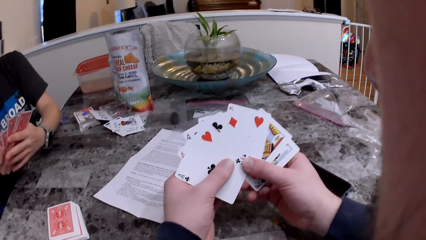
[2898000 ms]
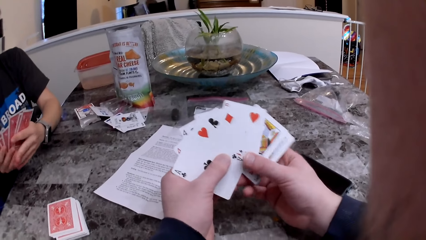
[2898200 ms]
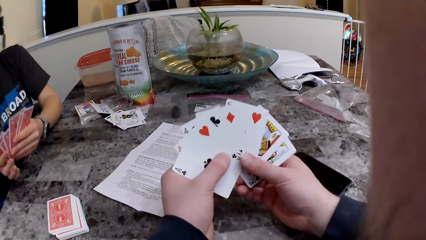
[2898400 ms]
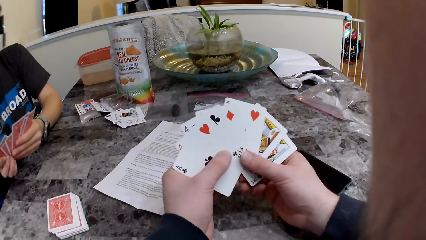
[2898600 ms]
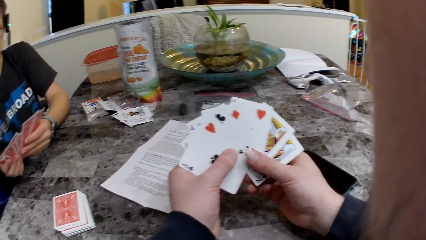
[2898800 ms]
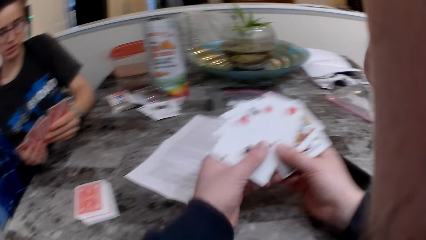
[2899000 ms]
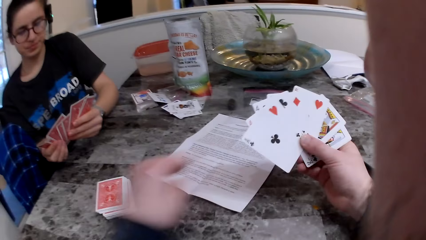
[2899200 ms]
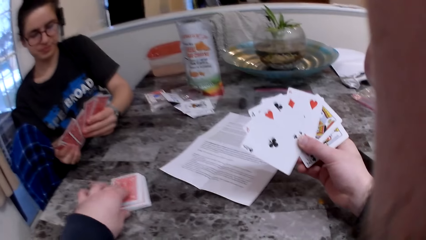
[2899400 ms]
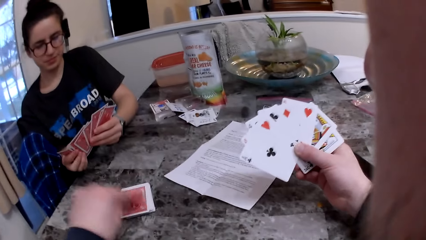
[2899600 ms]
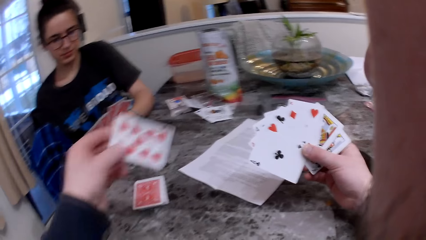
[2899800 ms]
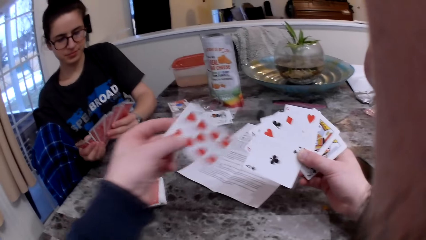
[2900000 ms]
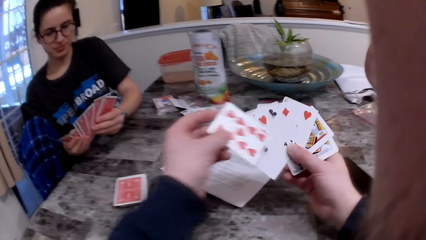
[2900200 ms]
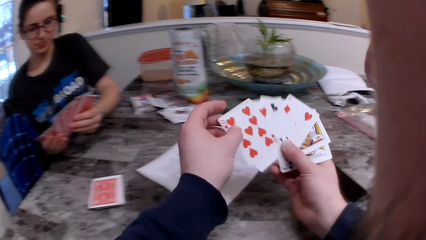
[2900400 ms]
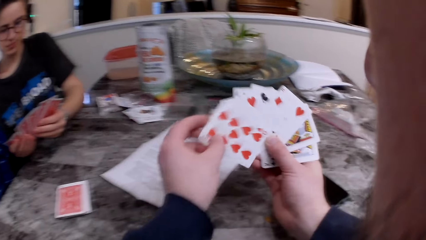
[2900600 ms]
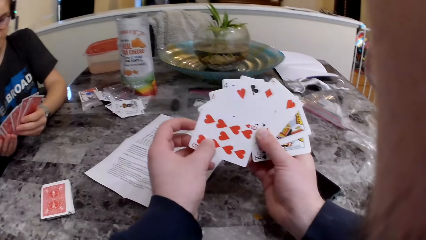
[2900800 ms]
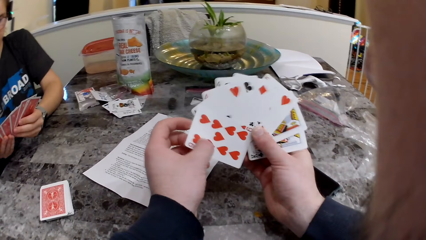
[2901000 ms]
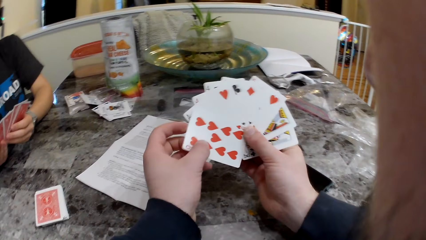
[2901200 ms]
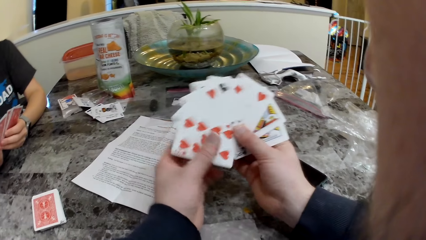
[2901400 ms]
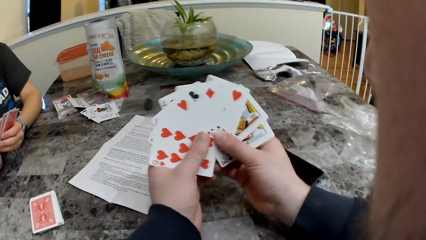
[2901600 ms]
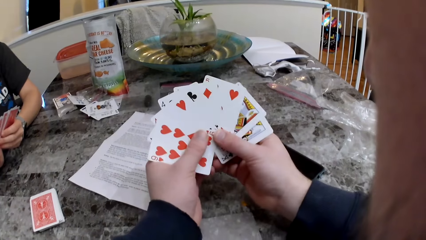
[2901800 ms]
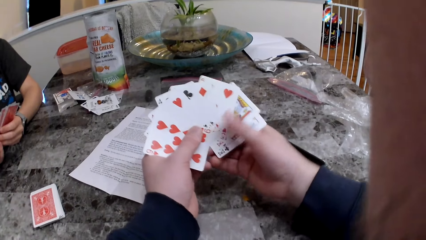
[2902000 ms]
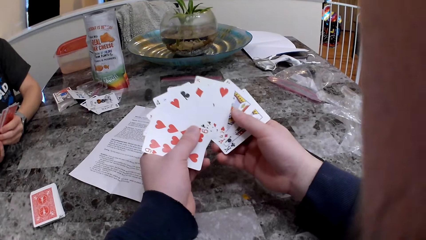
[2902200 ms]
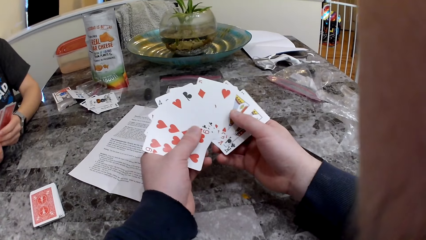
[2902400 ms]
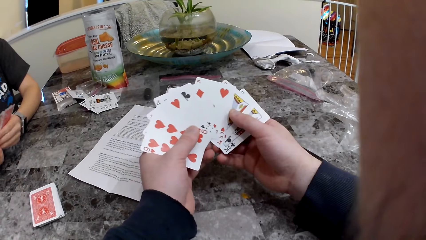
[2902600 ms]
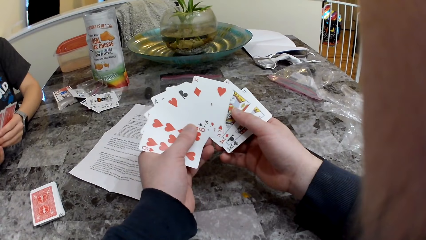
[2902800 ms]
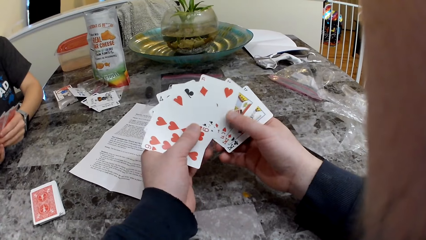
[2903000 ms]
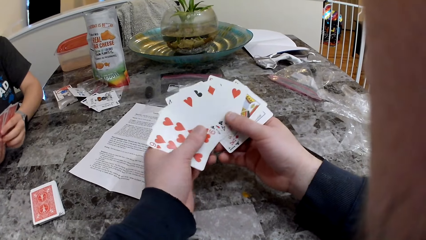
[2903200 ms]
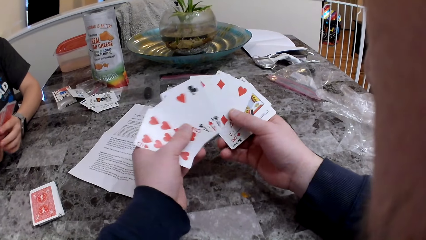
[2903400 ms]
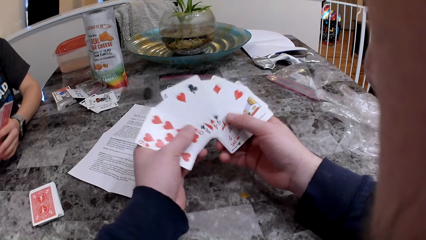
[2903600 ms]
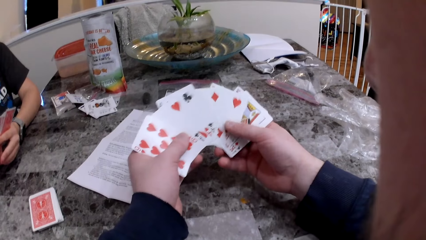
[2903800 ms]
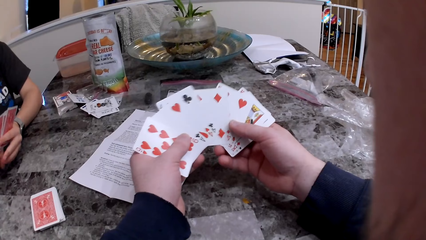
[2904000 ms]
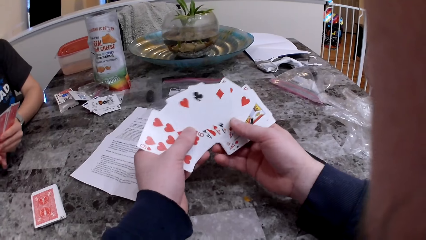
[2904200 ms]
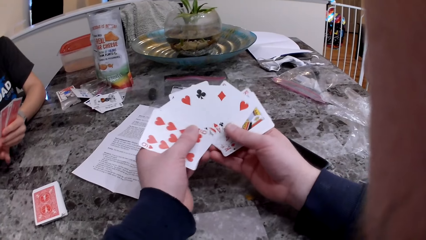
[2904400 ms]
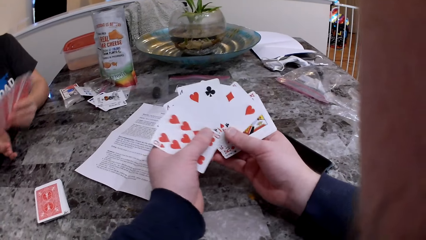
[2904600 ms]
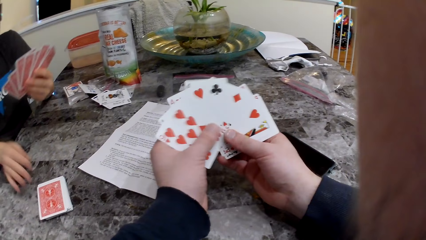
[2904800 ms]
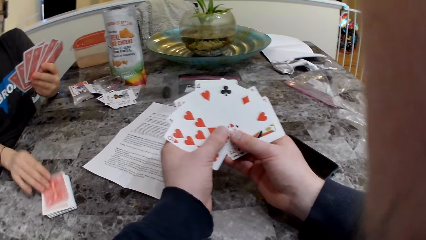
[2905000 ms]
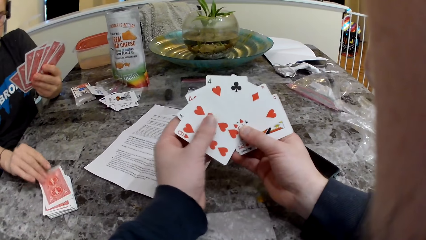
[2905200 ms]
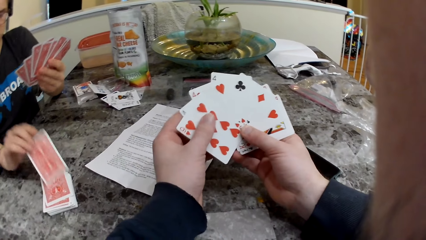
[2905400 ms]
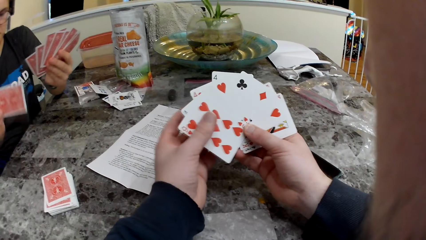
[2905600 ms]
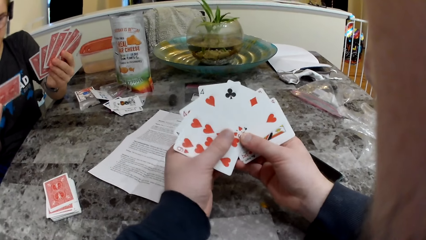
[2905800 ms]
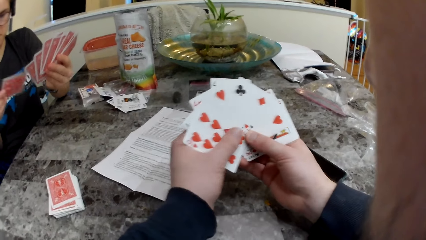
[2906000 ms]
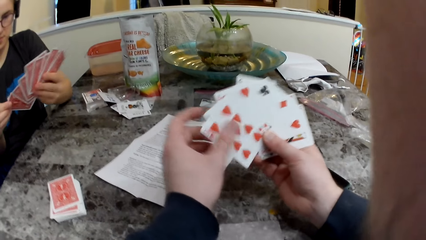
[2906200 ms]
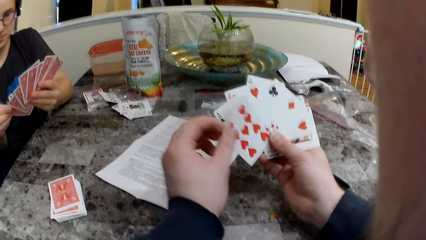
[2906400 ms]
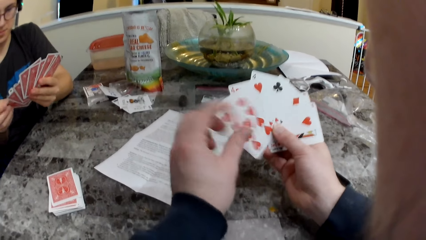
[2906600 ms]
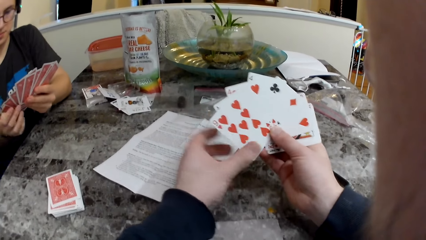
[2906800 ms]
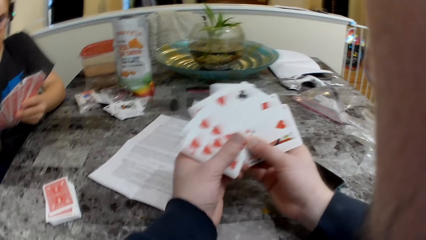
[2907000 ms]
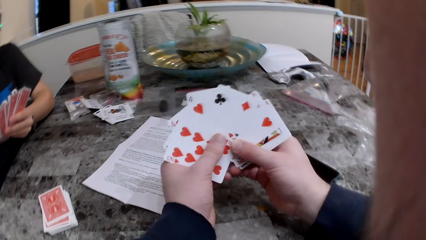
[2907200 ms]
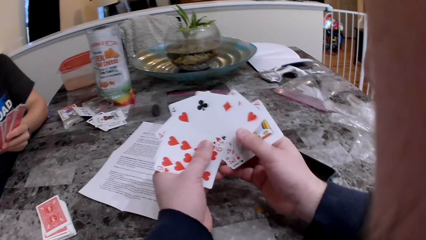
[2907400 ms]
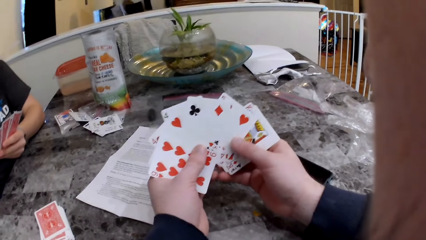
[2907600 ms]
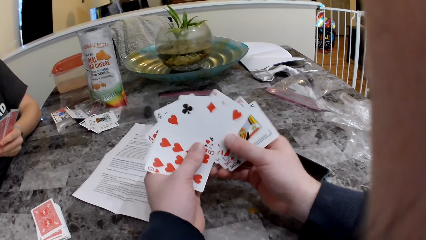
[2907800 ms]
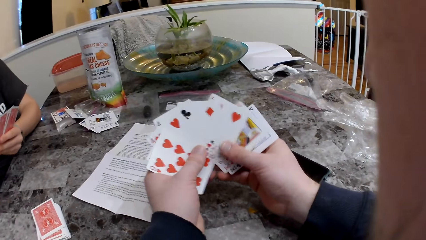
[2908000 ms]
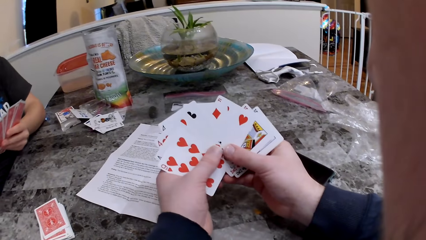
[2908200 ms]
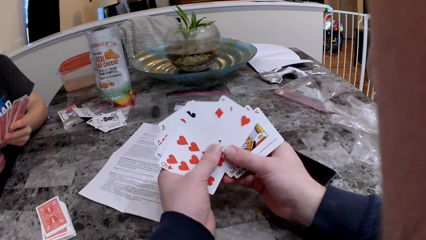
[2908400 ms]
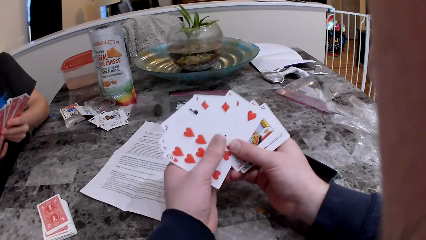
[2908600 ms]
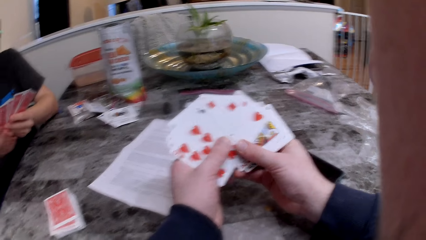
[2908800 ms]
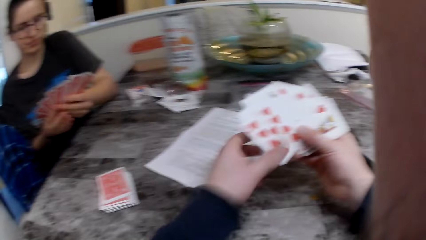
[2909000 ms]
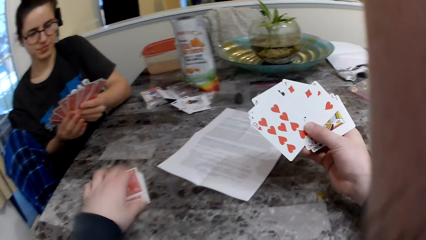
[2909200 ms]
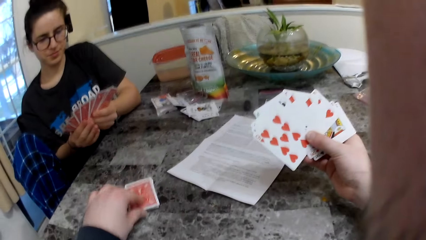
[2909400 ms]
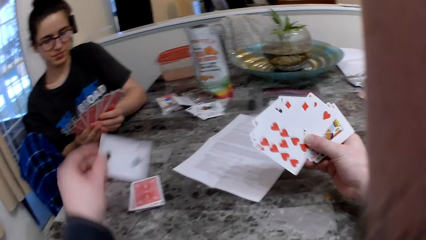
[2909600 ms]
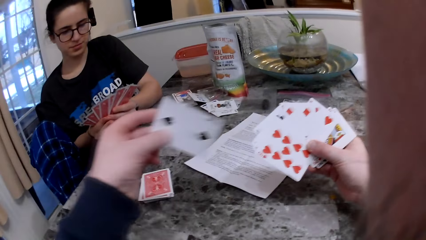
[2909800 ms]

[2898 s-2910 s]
The woman checks the cards. The camera wearer picks up a card from the table. They check the cards. The woman picks up the card from the table. The woman checks the cards.

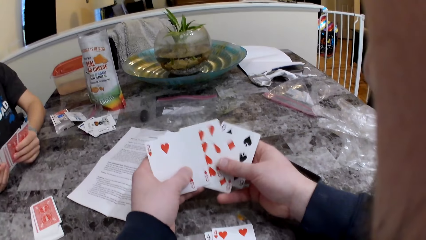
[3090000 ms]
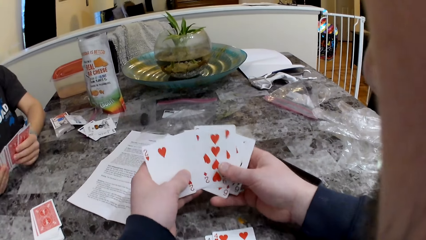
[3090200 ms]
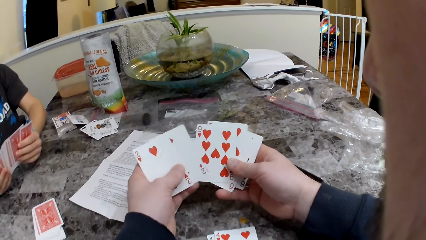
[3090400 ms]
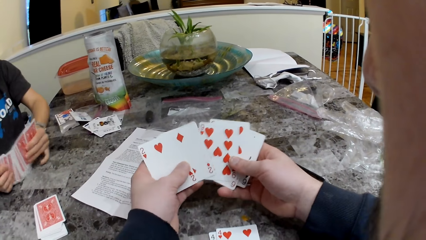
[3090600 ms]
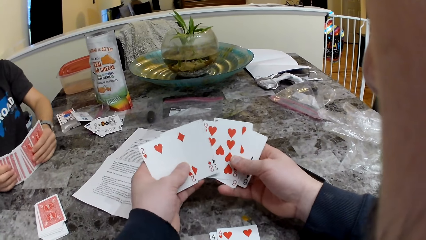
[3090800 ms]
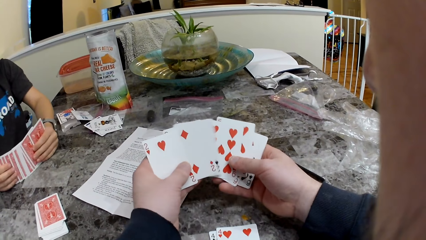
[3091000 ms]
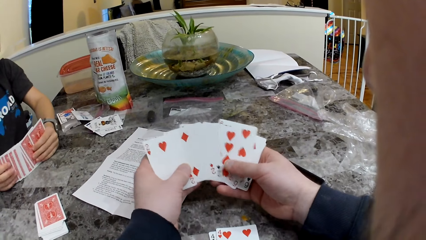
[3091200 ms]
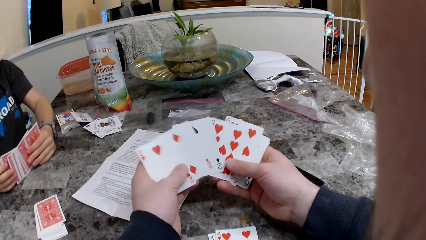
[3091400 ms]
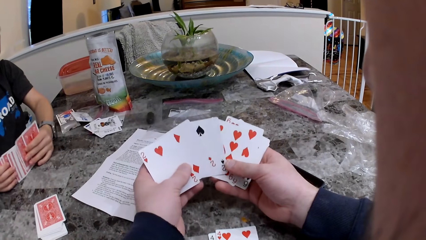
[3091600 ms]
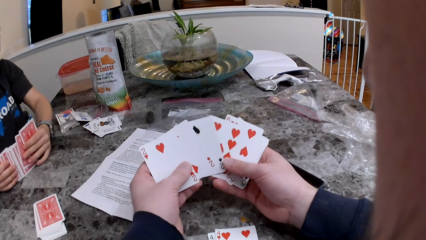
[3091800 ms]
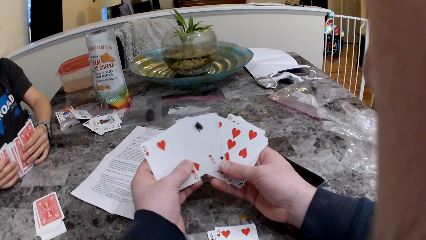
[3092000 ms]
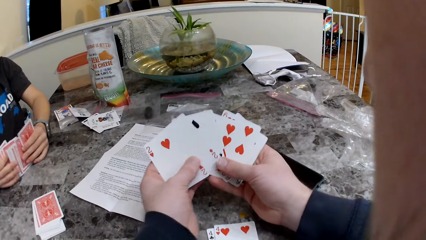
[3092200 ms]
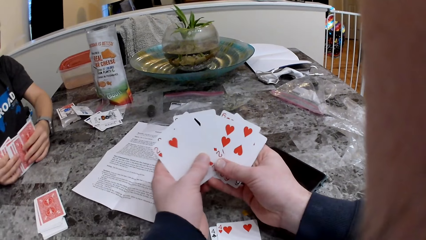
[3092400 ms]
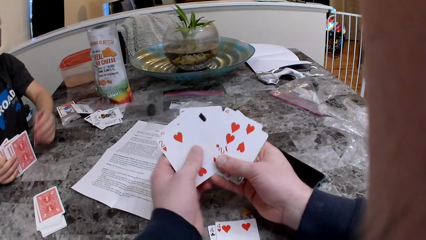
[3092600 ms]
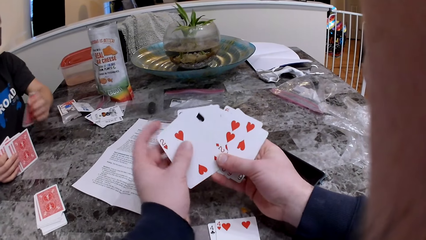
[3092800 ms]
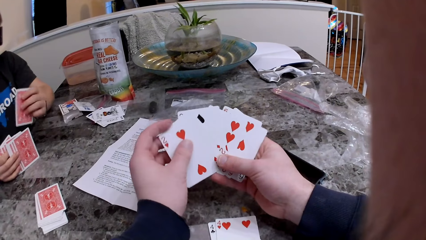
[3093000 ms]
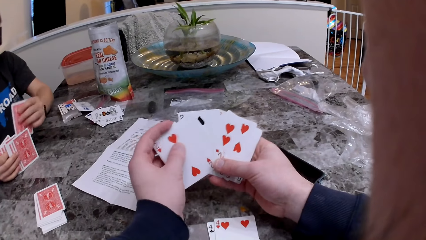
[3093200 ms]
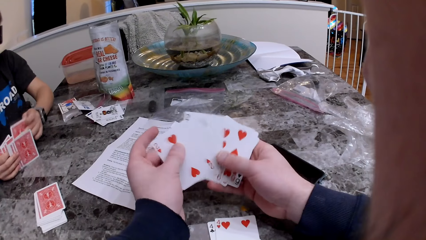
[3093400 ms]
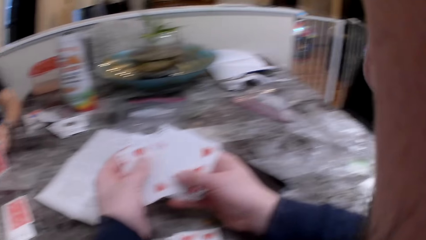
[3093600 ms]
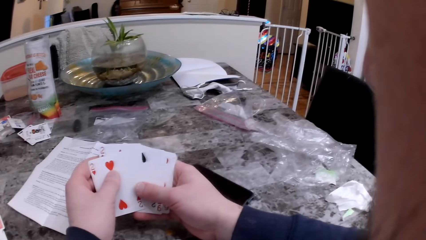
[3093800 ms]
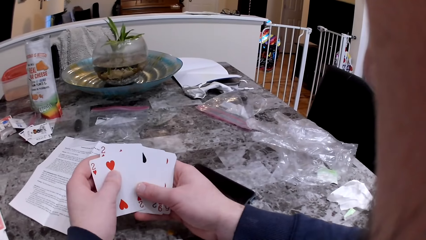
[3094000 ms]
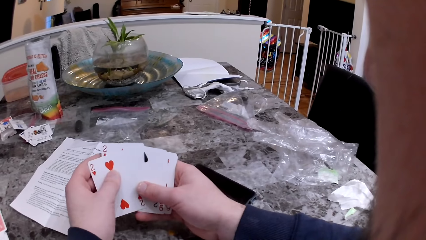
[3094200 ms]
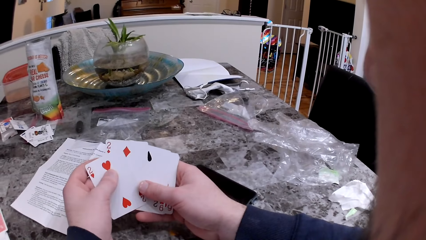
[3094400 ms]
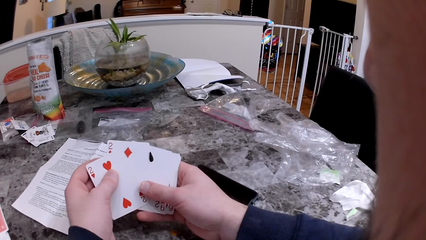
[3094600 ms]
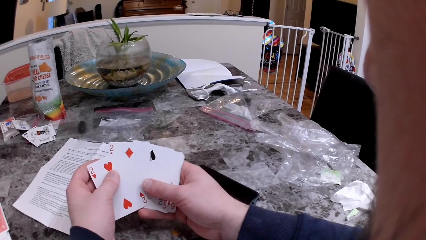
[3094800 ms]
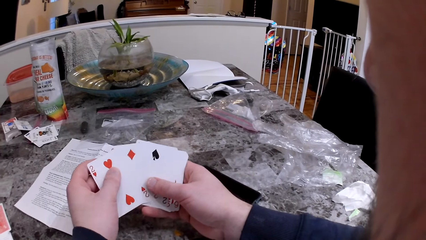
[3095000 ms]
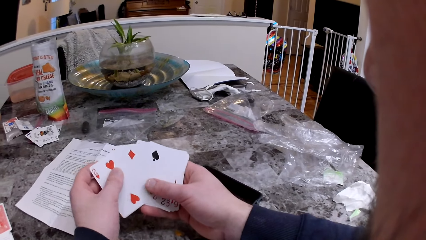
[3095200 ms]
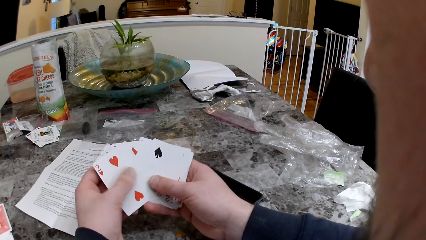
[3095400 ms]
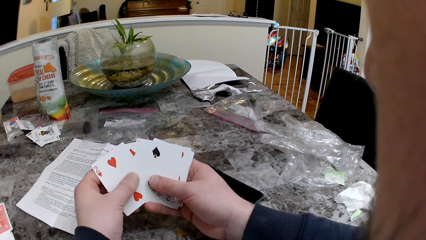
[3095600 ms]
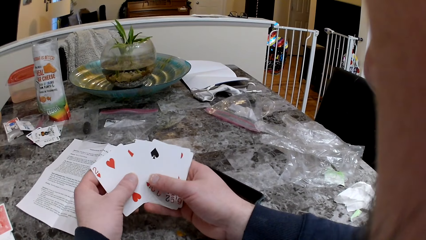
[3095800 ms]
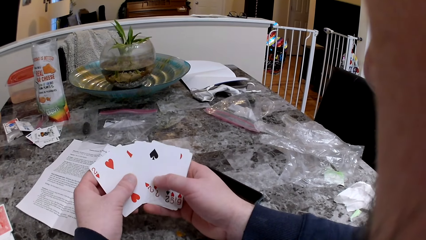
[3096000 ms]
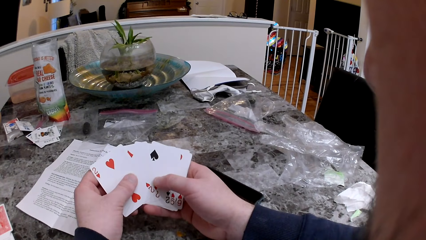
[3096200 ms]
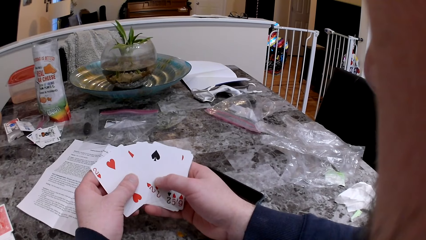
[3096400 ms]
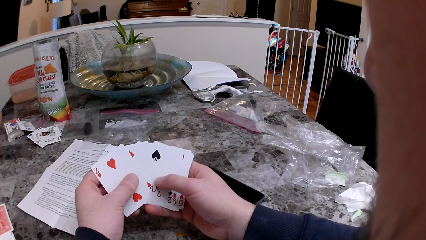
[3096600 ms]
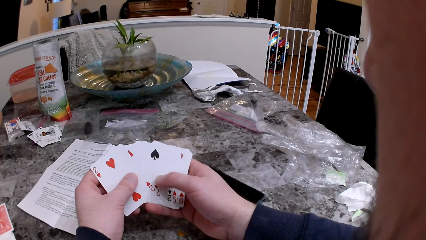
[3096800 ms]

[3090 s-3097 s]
The woman spreads her cards on the table with both hands. The camera wearer looks around.
